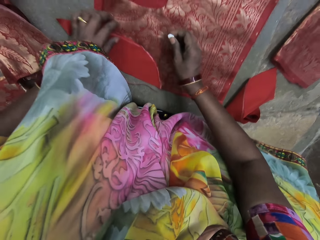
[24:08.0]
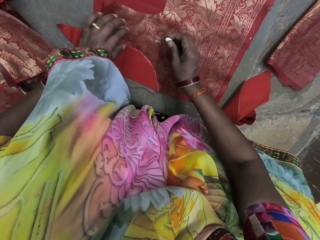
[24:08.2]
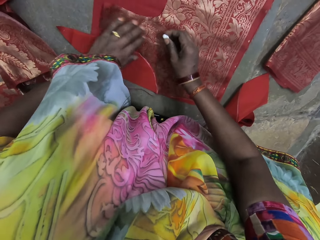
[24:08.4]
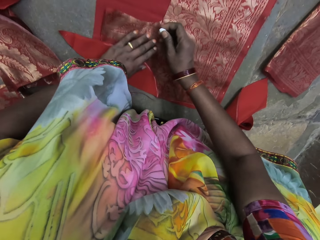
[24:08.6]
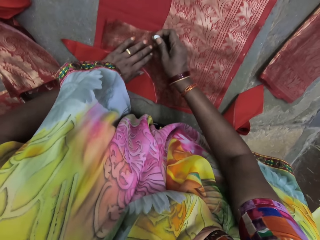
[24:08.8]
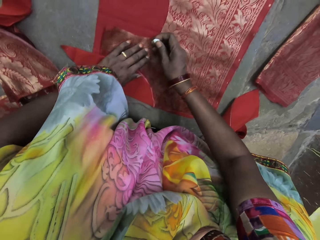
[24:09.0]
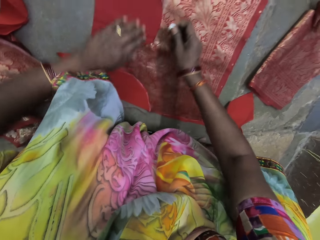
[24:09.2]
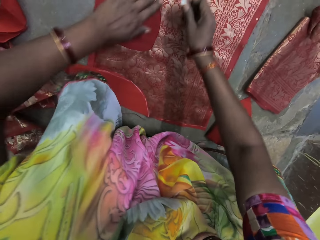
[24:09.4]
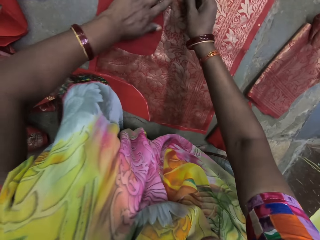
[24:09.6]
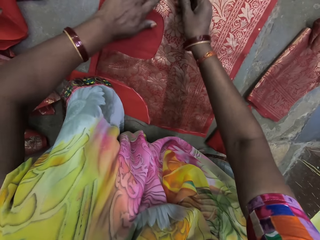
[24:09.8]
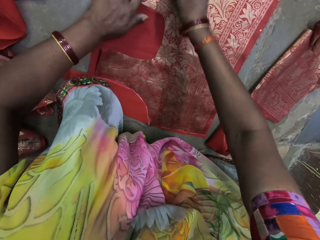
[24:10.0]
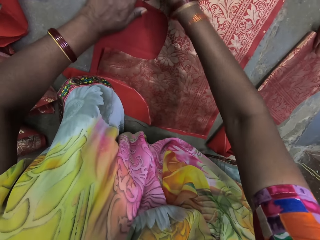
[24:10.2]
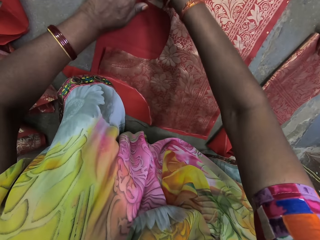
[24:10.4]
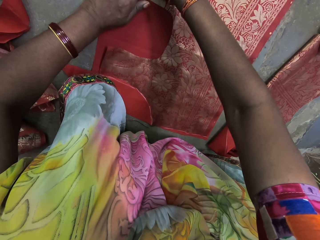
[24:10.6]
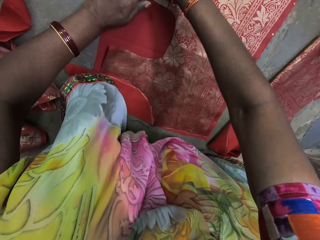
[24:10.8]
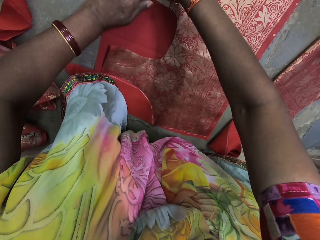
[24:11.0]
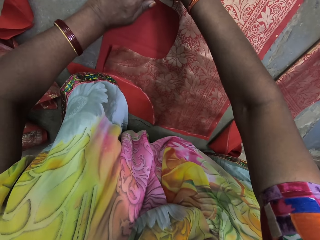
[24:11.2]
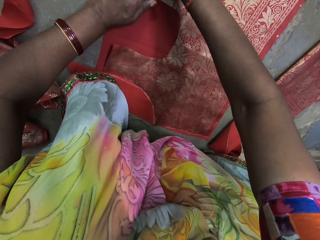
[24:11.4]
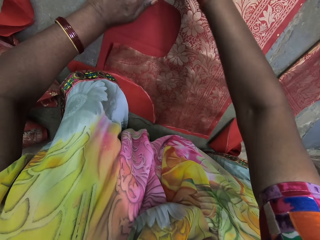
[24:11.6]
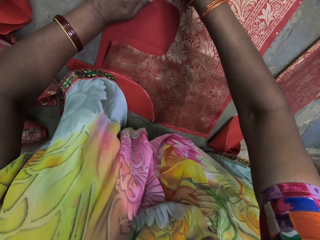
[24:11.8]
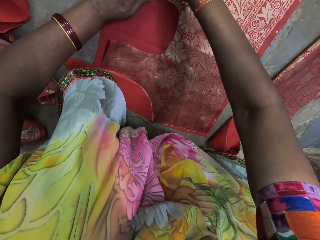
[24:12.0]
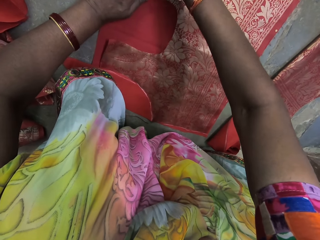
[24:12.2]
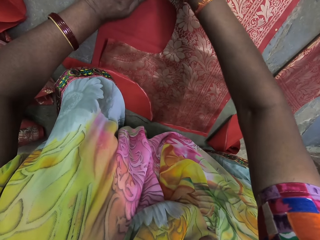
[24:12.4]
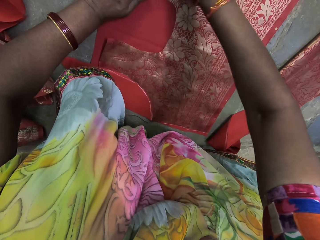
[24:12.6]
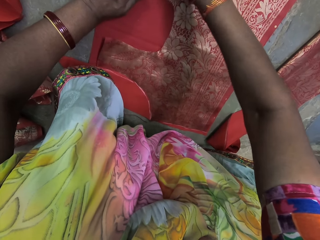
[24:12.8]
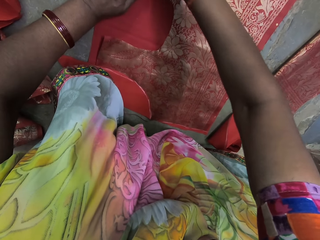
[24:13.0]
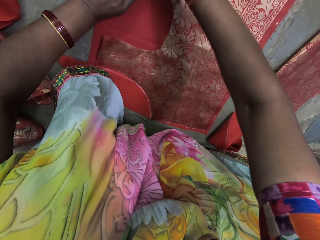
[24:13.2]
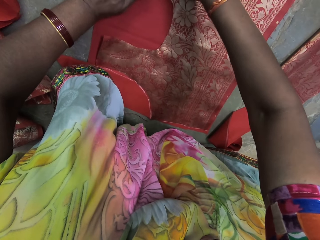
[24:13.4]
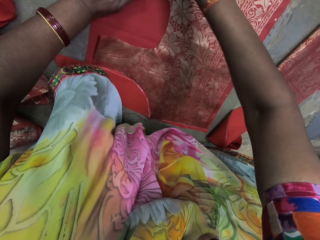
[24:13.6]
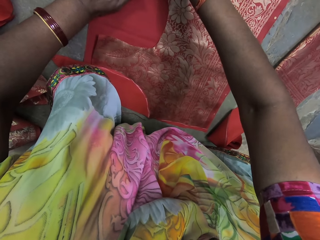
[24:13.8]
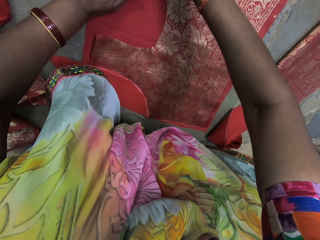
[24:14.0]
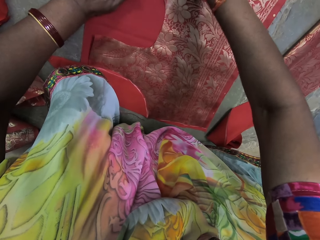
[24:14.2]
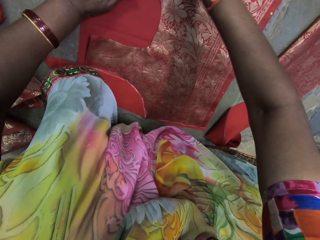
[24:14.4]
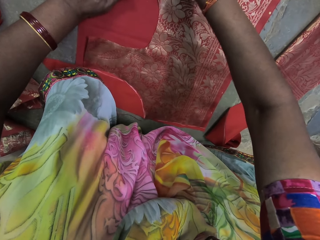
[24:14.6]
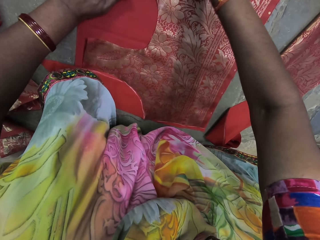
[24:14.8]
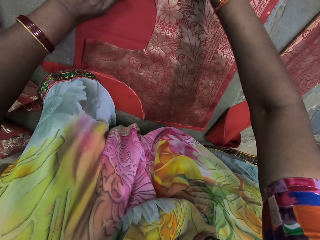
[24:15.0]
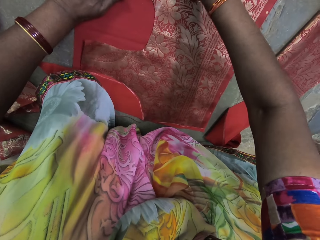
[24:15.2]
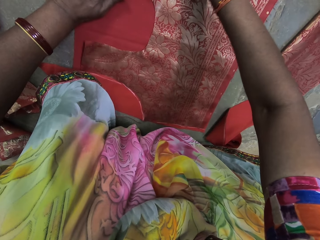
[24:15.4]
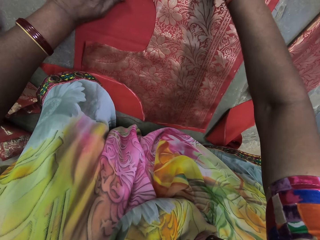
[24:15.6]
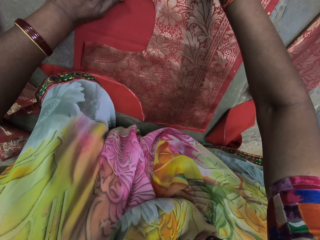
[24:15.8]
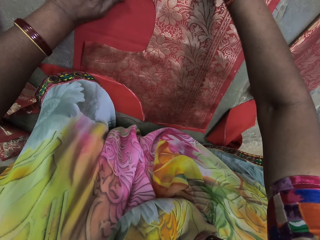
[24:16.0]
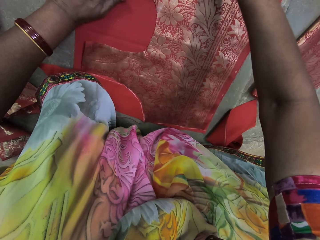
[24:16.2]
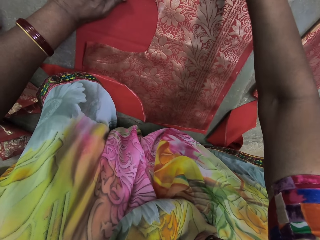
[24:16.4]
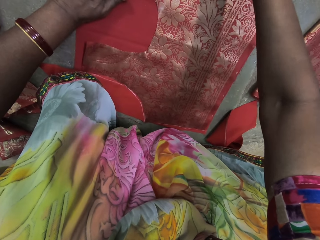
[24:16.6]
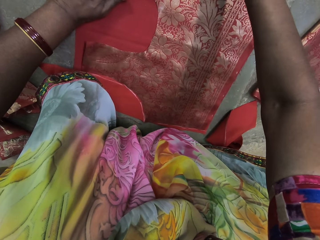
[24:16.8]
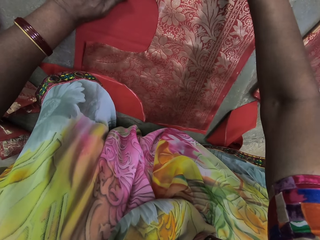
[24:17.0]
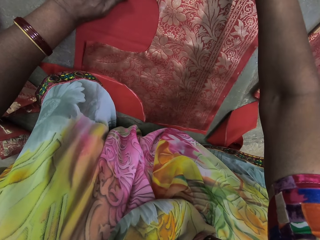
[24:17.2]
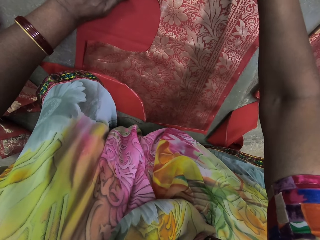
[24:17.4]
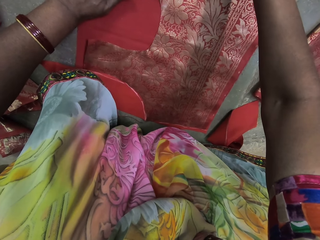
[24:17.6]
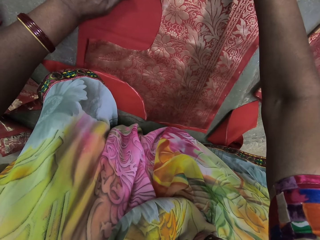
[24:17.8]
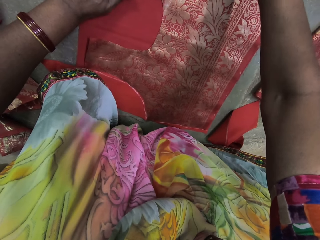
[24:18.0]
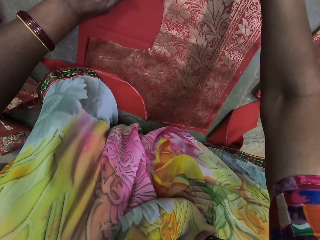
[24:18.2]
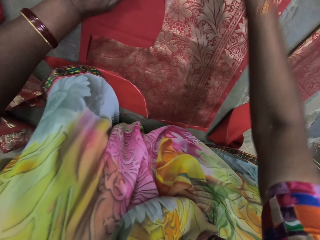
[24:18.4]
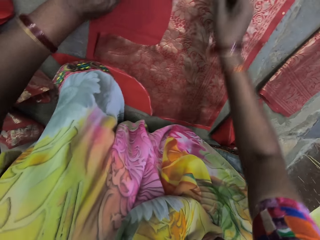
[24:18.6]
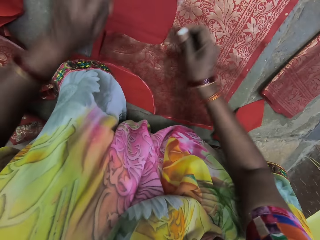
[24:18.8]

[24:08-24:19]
The camera wearer does something.

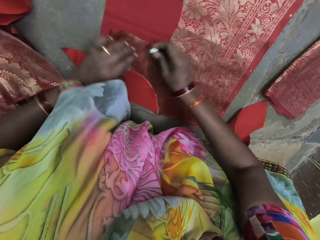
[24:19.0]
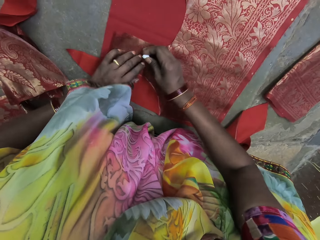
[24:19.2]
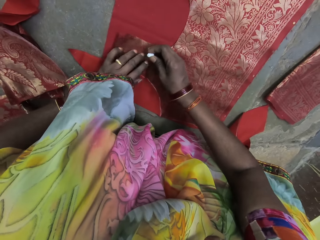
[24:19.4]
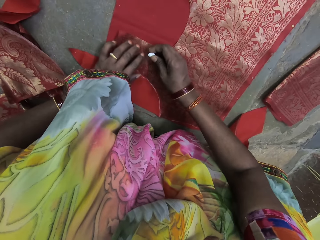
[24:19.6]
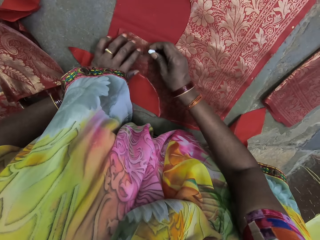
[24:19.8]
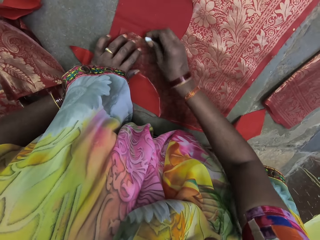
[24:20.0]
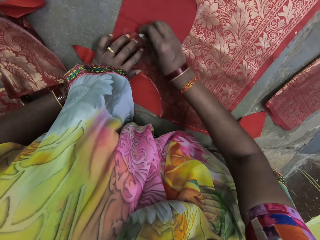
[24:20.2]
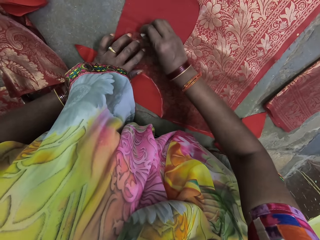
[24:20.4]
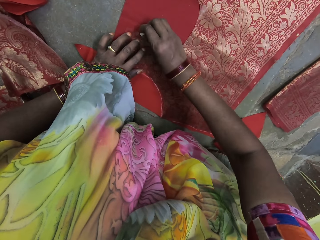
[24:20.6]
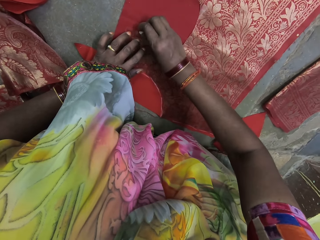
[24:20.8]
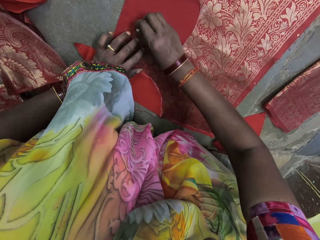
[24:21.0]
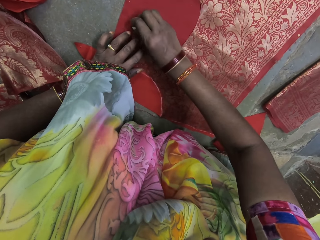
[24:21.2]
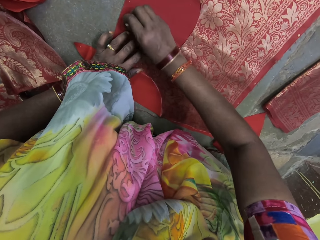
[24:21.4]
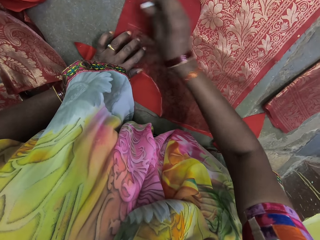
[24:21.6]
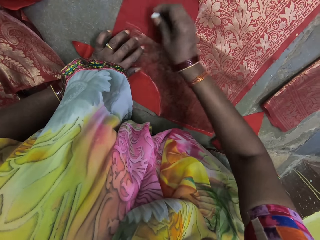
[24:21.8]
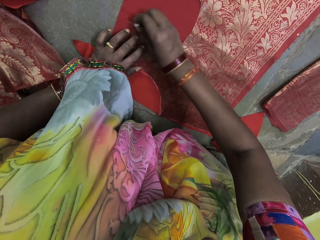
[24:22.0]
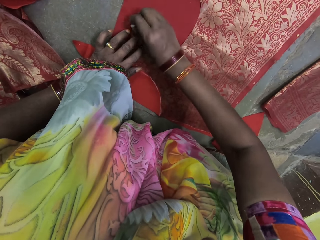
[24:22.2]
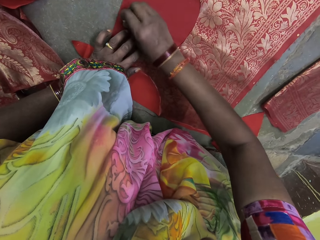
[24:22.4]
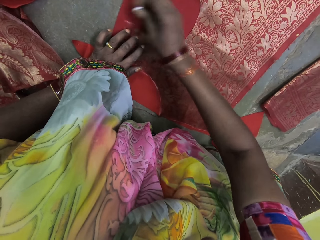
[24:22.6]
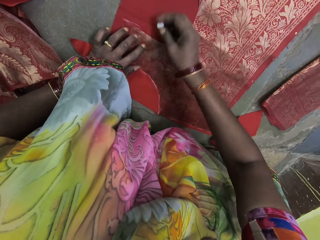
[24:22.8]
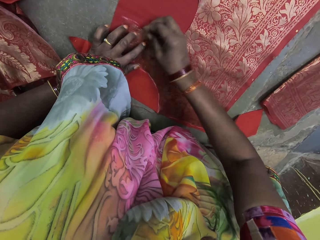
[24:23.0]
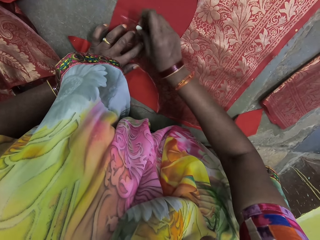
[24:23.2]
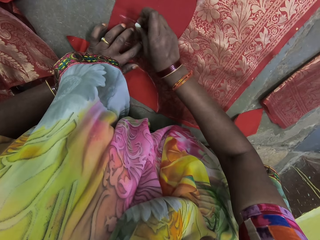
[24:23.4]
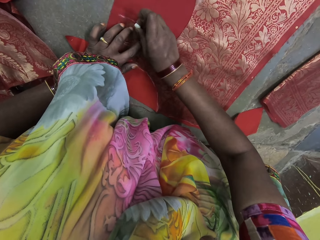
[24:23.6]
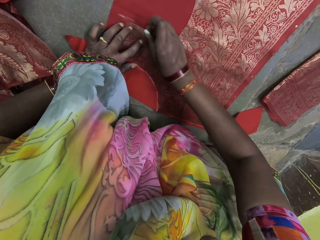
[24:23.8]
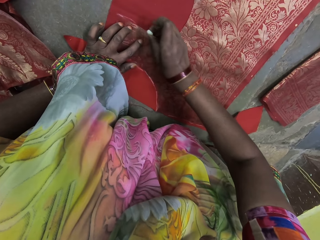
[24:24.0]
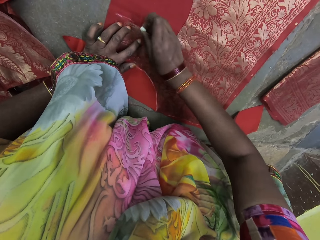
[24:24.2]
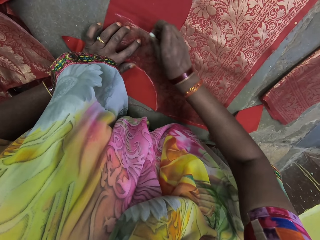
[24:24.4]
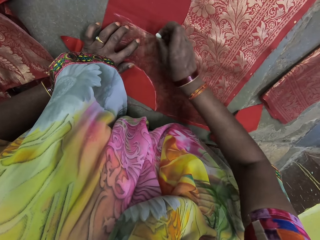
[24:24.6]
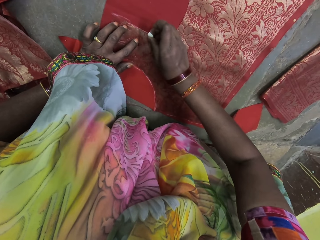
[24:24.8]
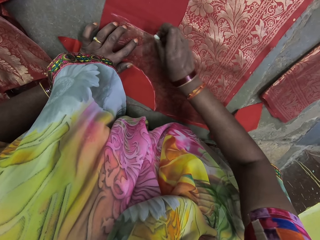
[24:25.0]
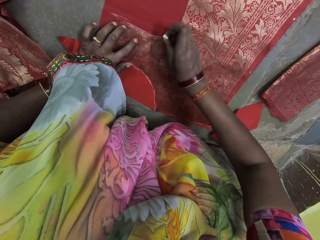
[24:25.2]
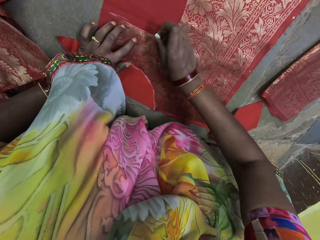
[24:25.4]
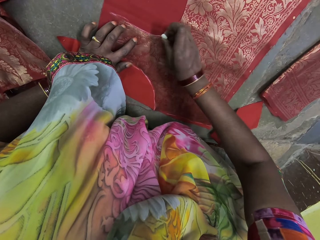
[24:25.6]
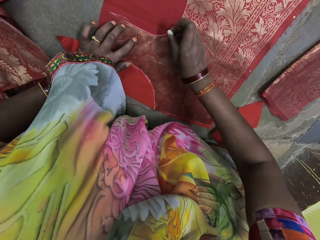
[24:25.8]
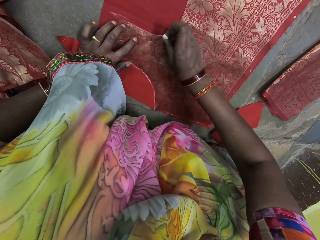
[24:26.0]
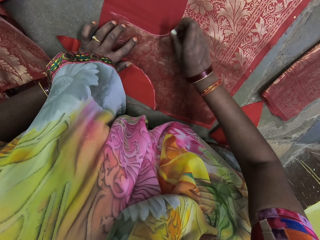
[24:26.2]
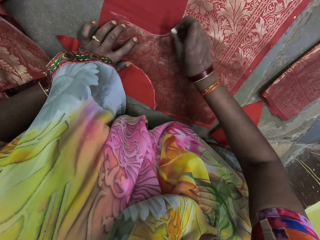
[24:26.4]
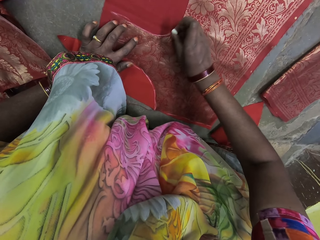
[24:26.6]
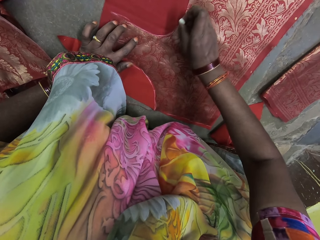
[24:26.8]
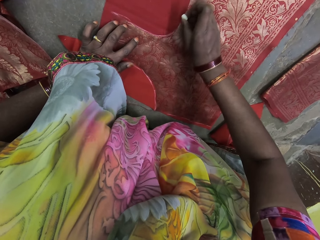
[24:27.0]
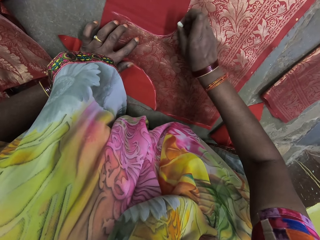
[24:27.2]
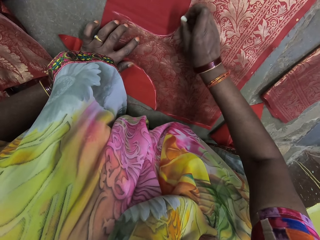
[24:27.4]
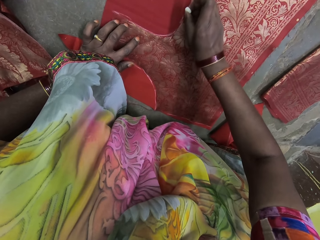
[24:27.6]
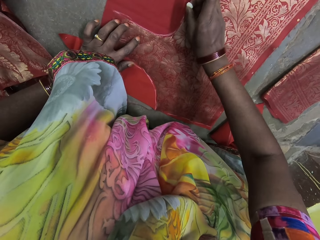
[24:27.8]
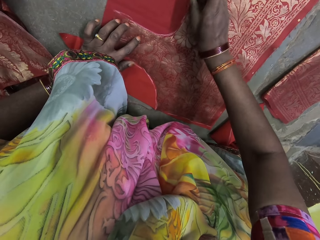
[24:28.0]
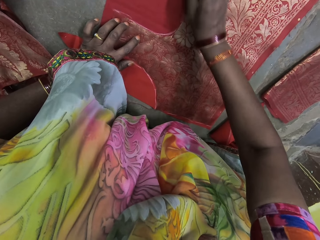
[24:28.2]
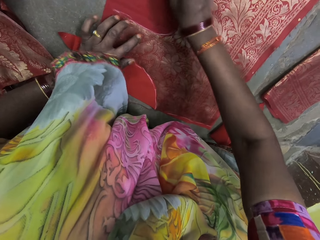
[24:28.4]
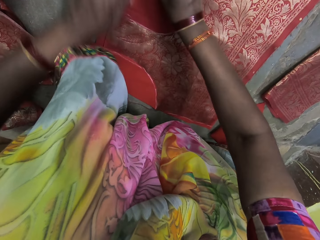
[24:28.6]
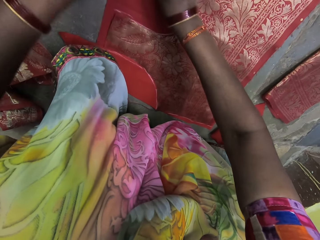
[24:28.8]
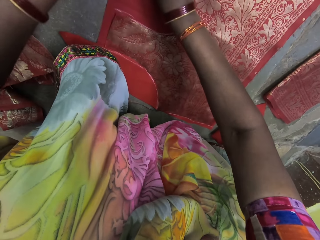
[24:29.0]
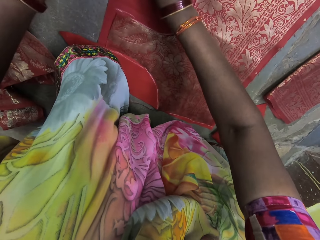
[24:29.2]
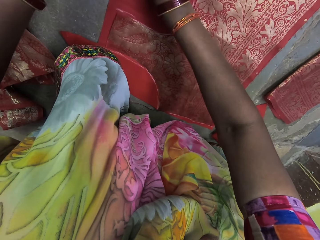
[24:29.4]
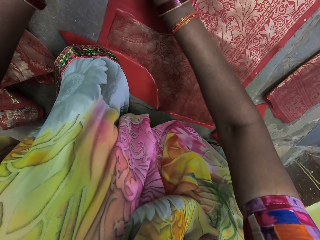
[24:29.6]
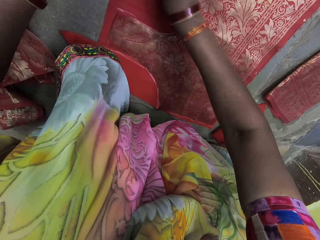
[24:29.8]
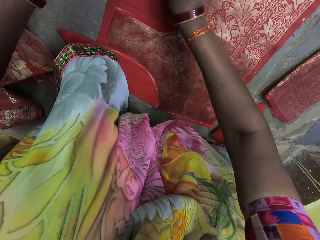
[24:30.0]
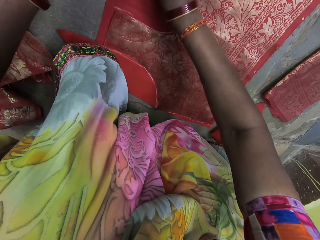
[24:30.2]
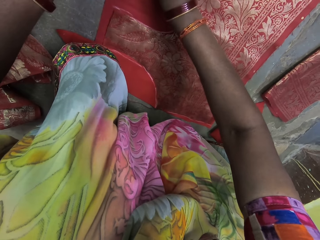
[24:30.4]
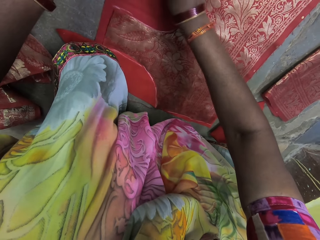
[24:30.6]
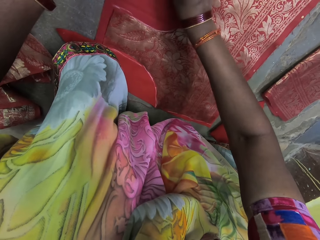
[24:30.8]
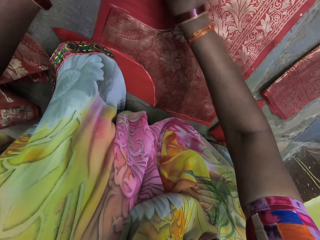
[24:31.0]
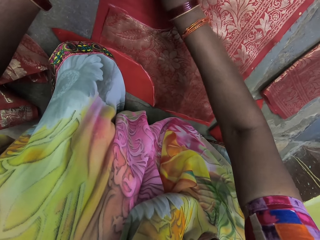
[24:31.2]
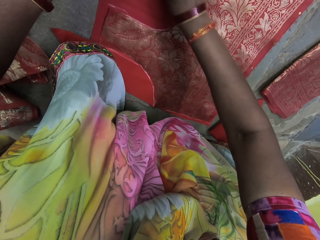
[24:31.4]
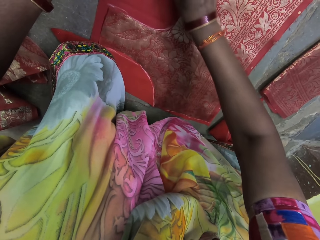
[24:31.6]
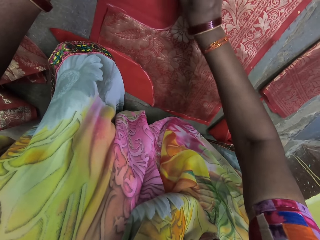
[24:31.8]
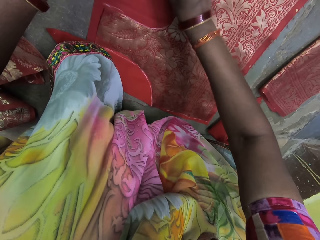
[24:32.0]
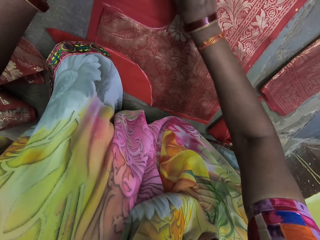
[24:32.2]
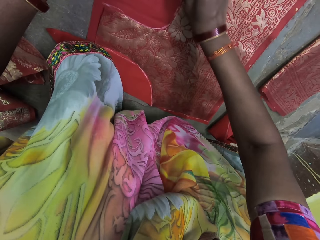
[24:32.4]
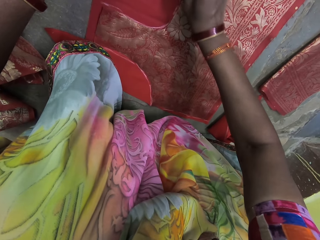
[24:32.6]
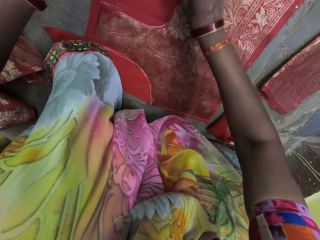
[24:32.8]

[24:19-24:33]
The camera wearer marks on the cloth with the chalk. They do something.
